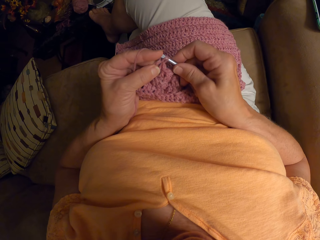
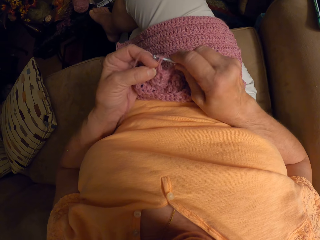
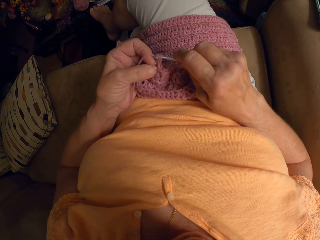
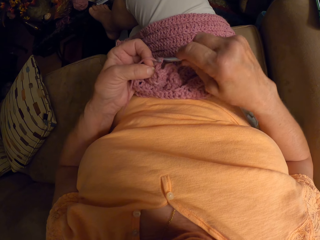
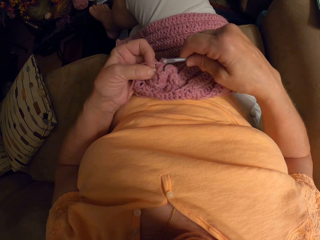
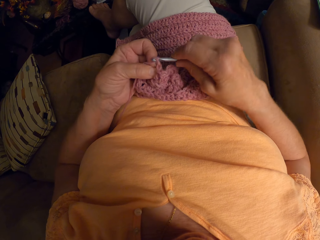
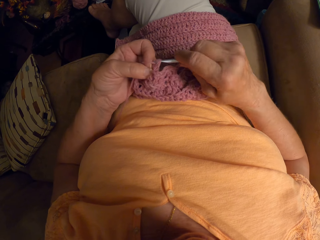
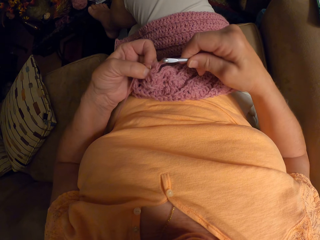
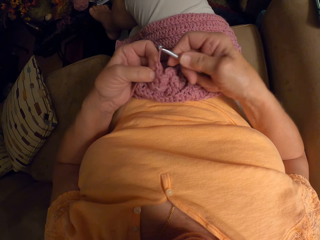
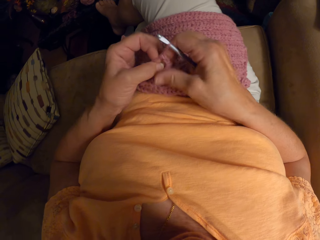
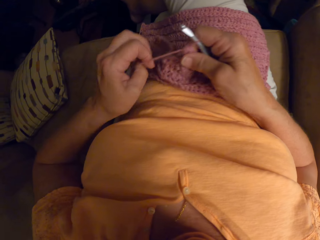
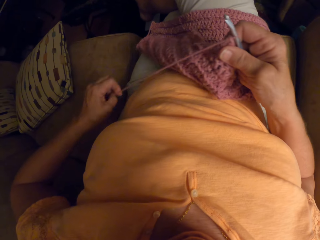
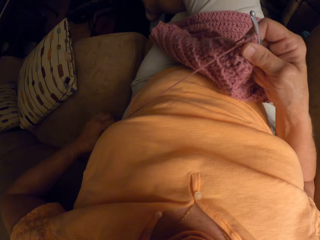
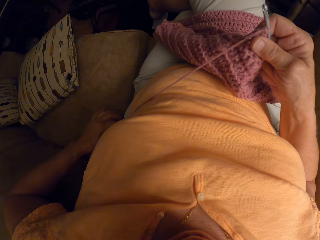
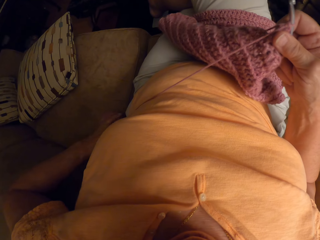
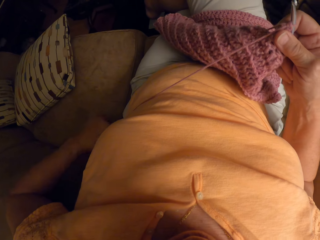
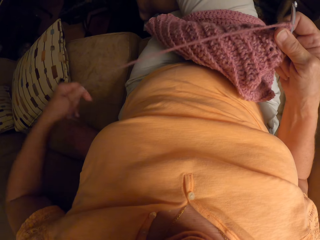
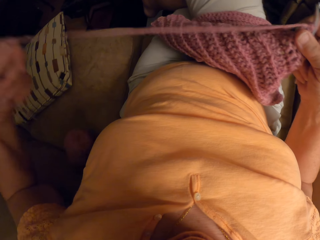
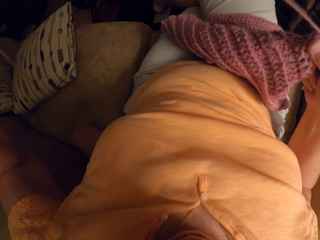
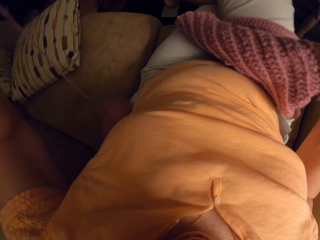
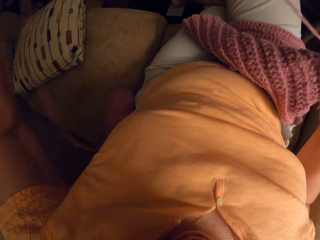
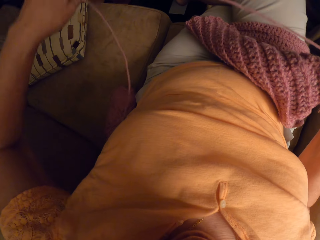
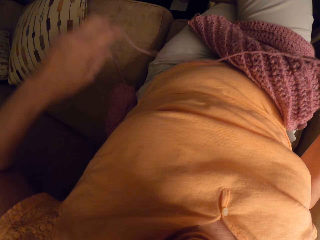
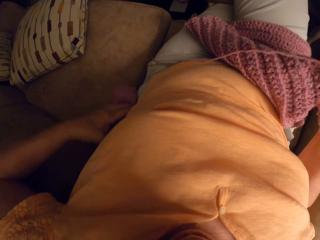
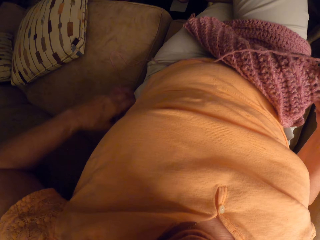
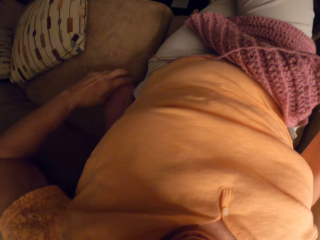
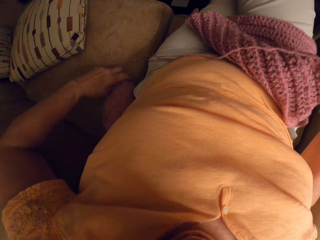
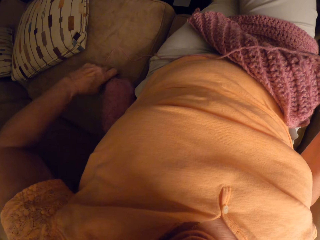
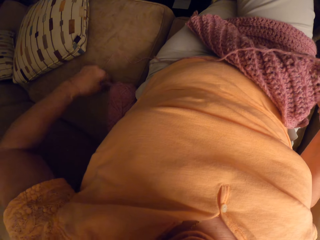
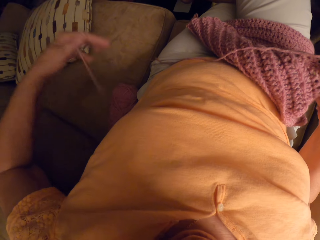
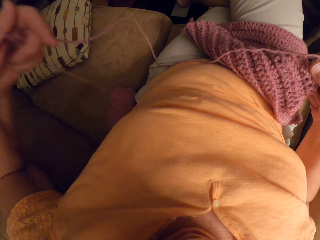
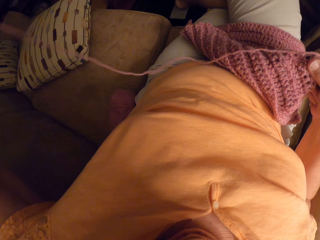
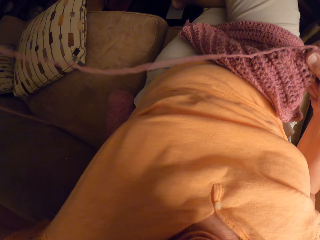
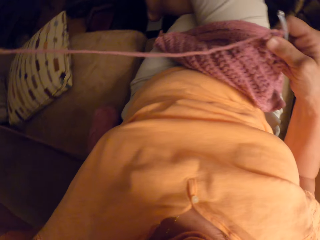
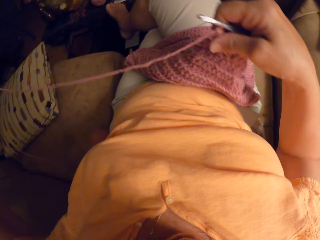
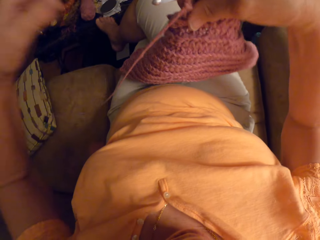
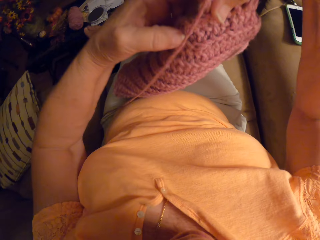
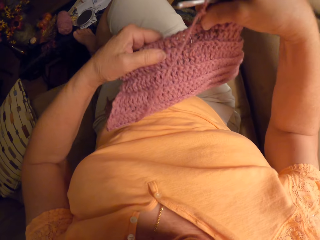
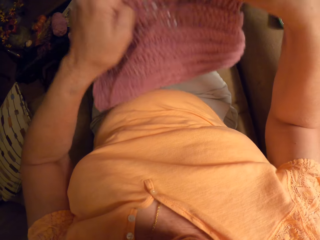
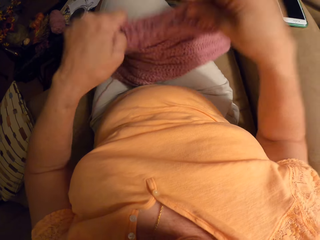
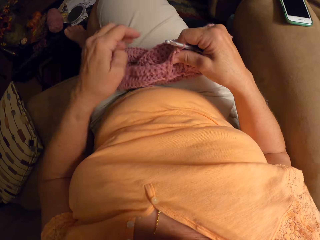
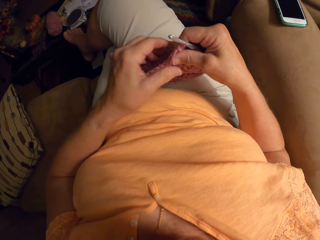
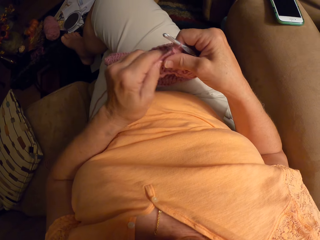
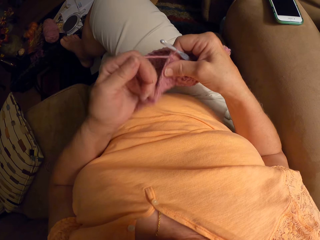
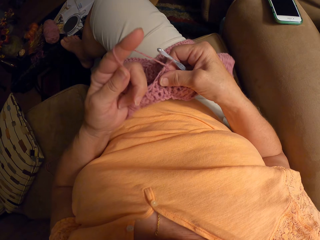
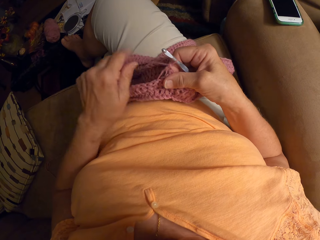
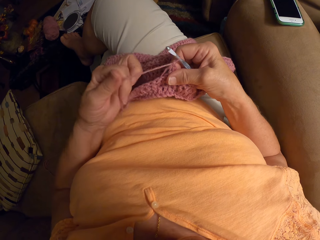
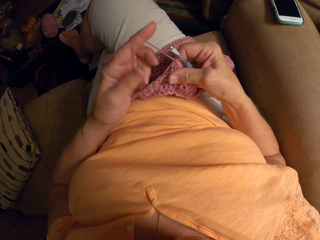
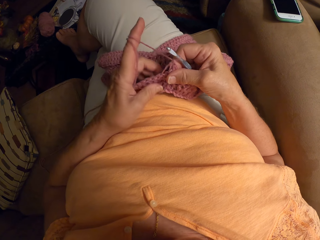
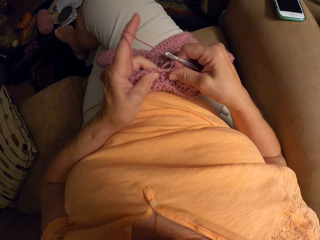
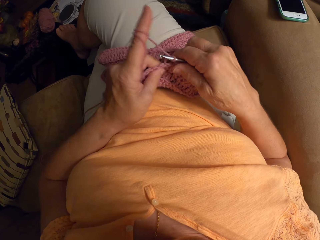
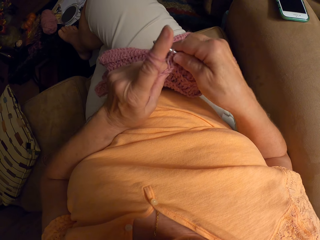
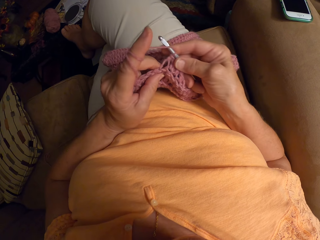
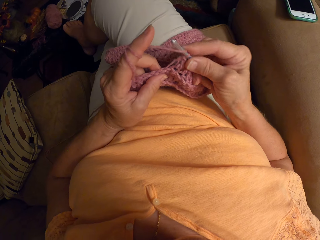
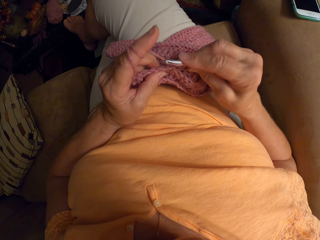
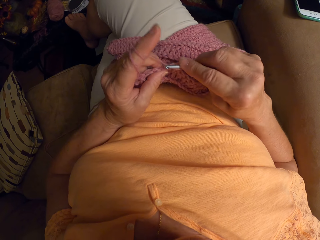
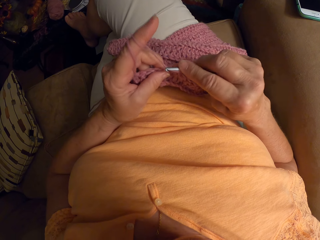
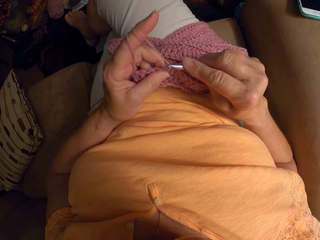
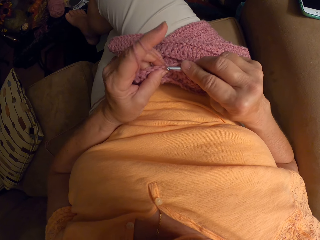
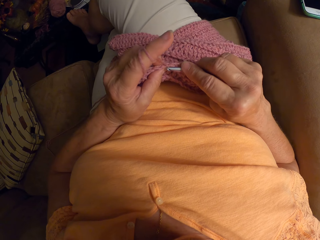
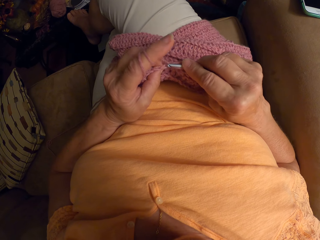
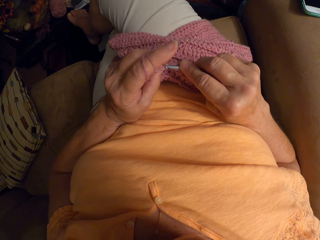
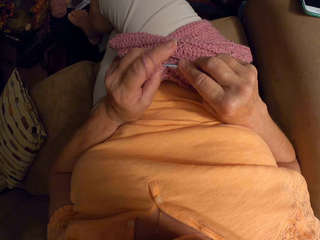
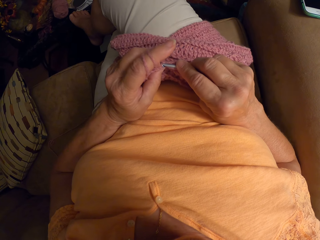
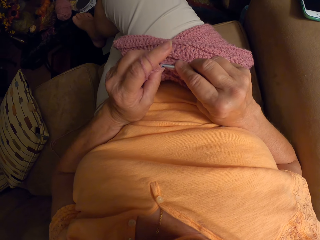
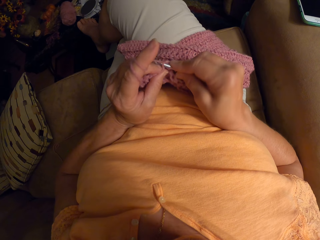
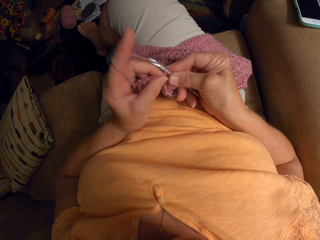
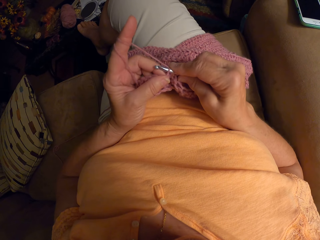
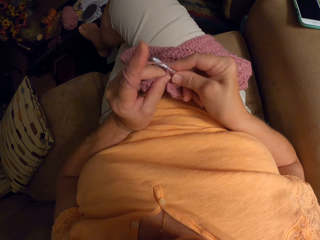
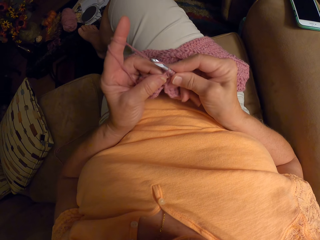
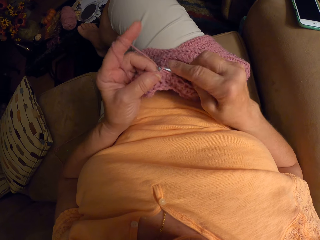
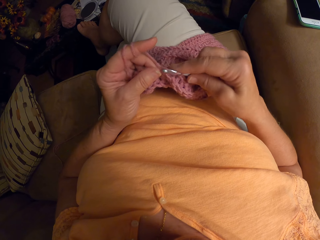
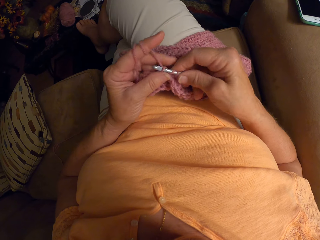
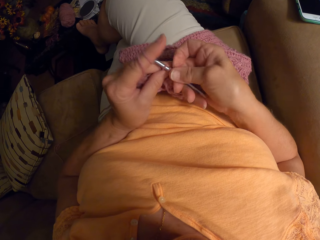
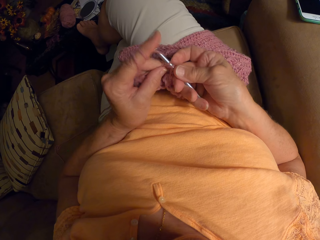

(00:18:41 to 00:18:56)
The camera wearer stretches the knitting yarn. She adjusts the yarn with her left hand. She rolls the knitting yarn on her finger. She knits a garment using a metal knitting needle. She crochets the yarn with a crochet hook.

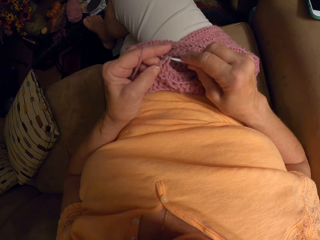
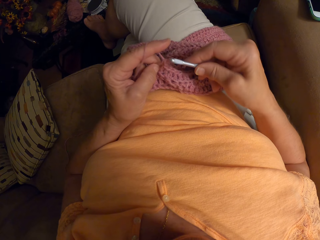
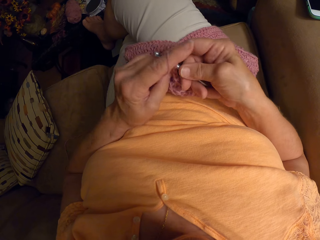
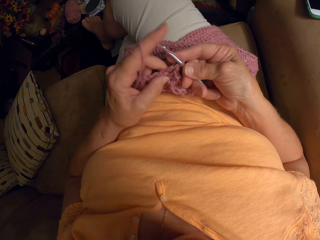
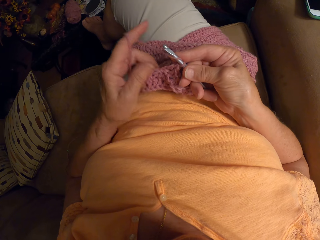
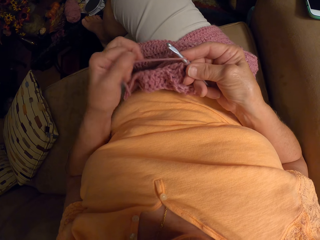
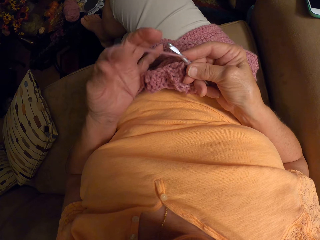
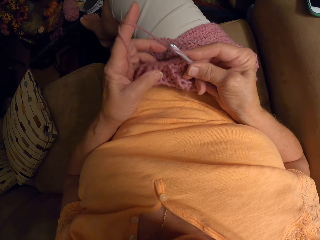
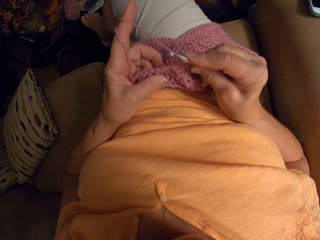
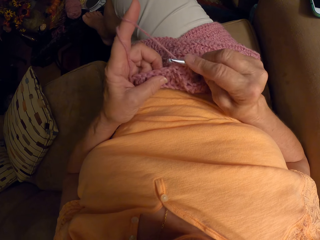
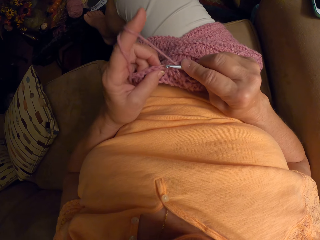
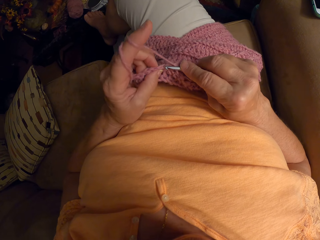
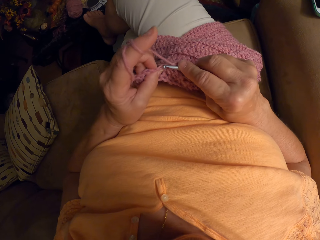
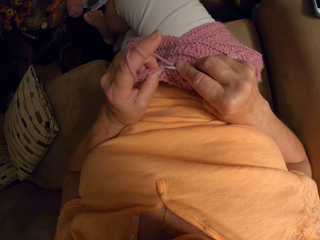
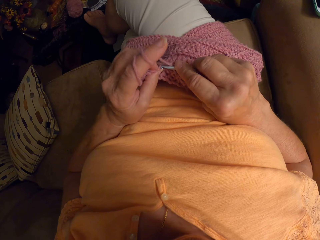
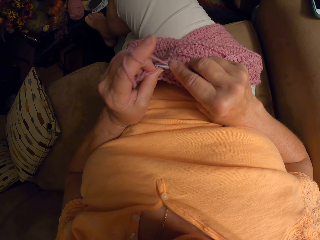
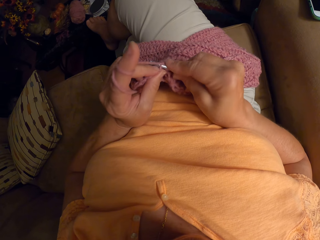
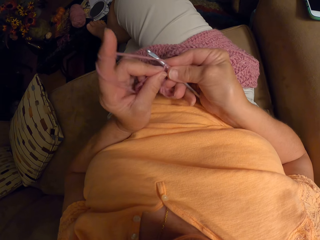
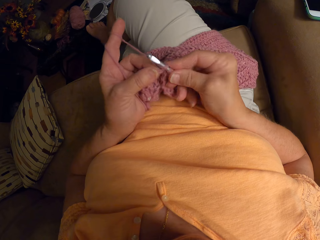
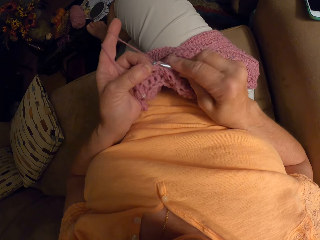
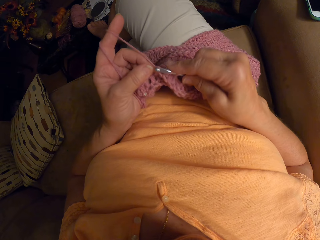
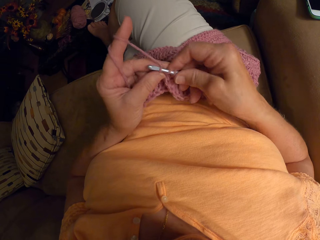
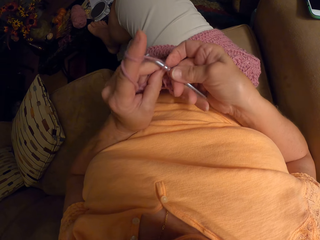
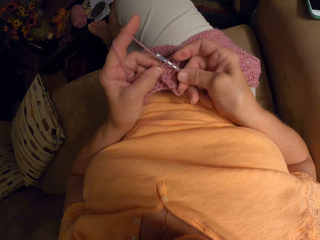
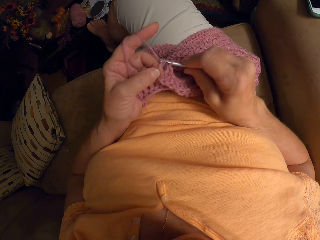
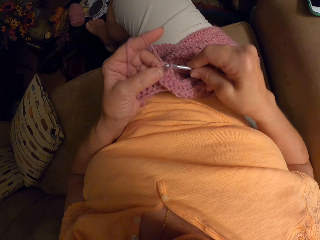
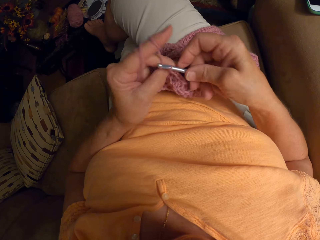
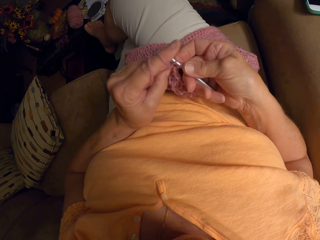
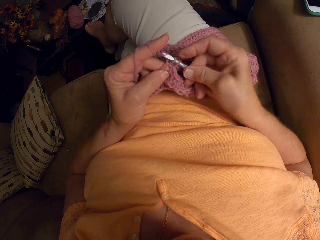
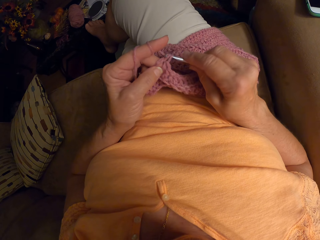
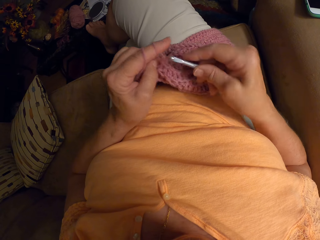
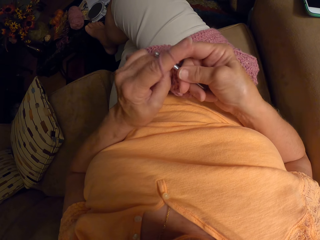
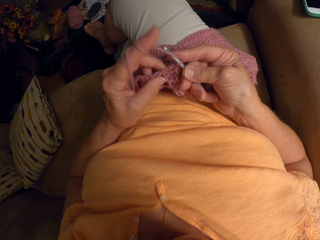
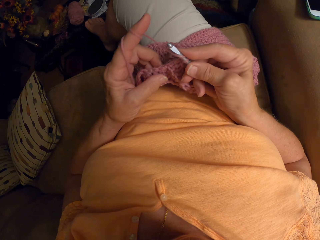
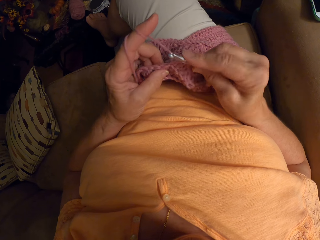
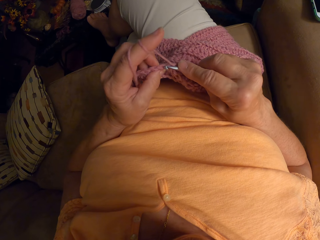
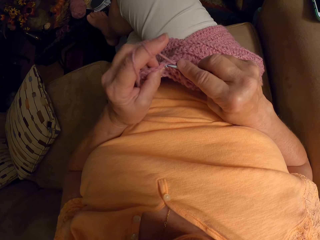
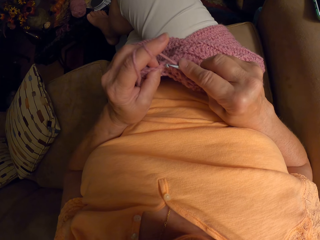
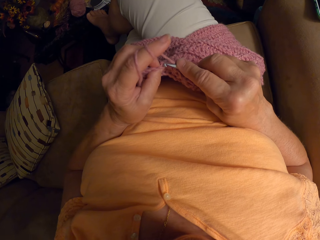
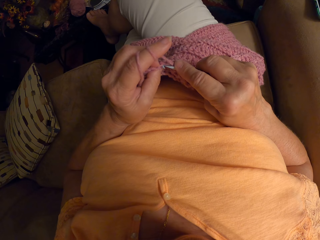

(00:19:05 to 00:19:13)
The camera wearer rolls the knitting yarn on her finger. She knits a garment using a metal knitting needle.
